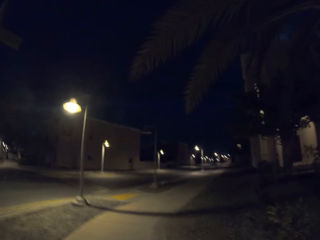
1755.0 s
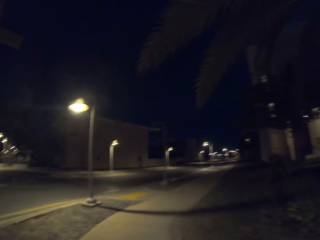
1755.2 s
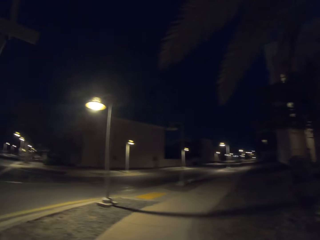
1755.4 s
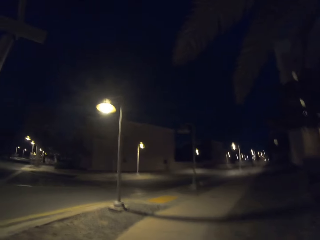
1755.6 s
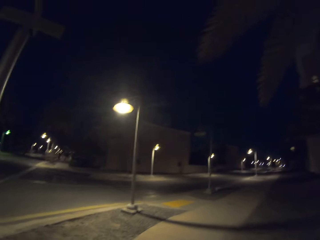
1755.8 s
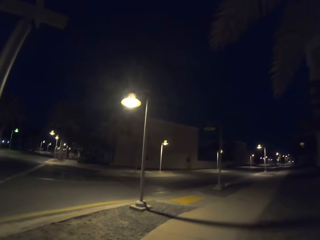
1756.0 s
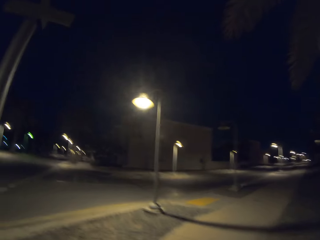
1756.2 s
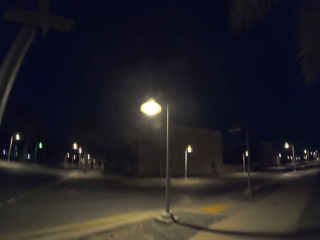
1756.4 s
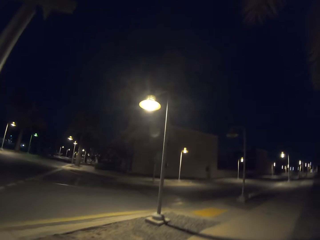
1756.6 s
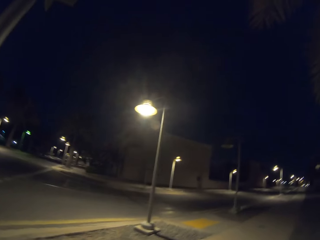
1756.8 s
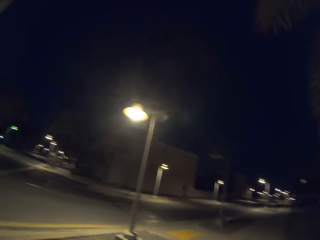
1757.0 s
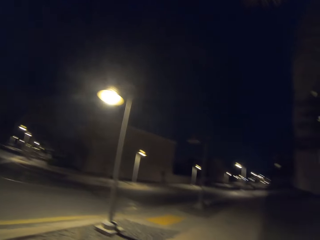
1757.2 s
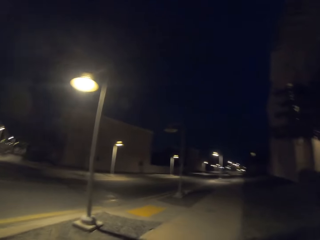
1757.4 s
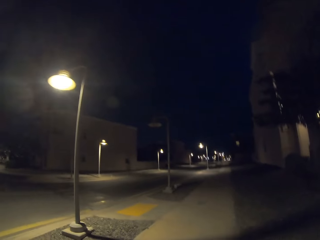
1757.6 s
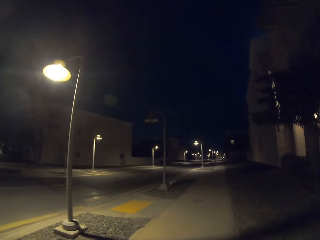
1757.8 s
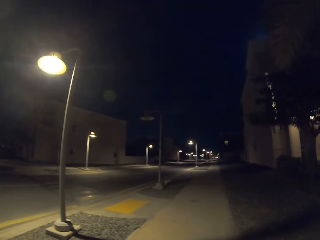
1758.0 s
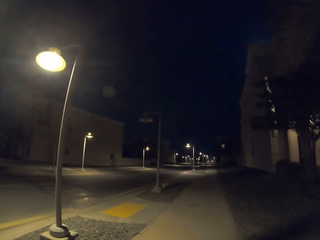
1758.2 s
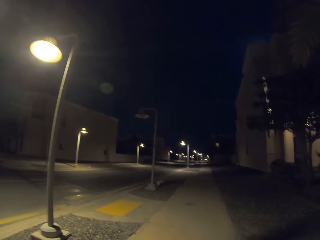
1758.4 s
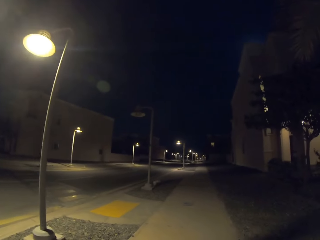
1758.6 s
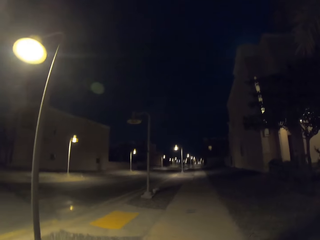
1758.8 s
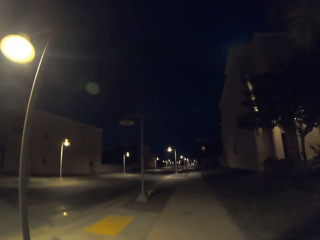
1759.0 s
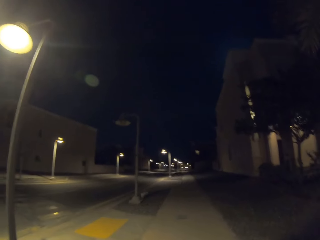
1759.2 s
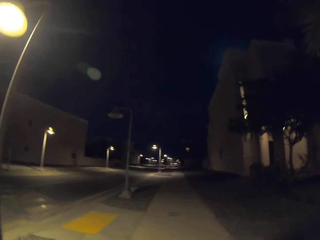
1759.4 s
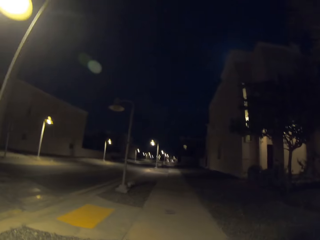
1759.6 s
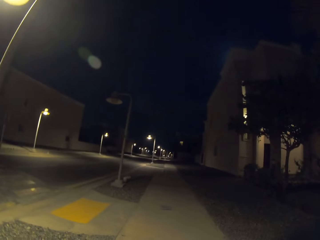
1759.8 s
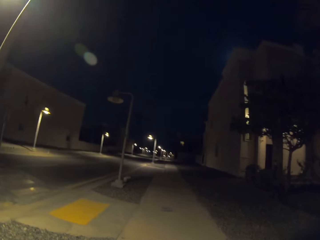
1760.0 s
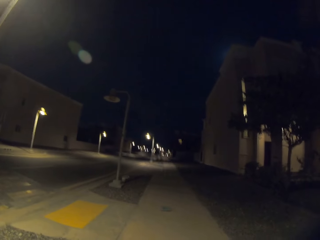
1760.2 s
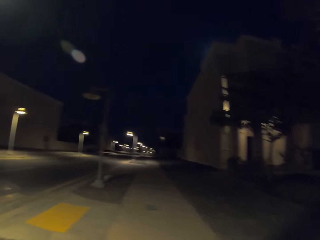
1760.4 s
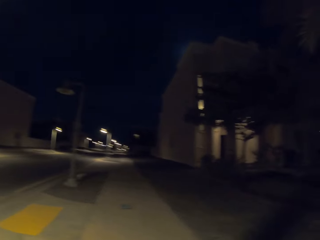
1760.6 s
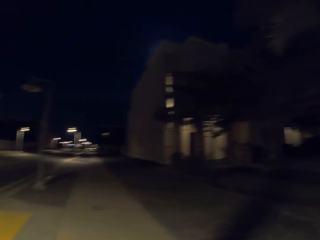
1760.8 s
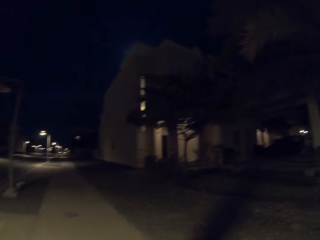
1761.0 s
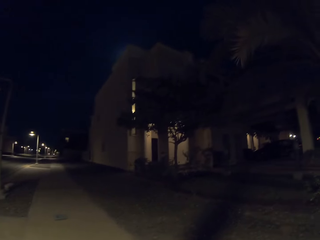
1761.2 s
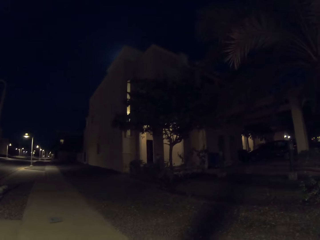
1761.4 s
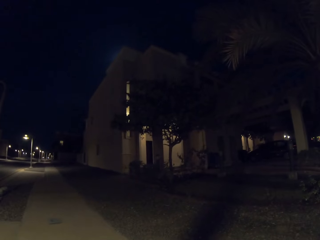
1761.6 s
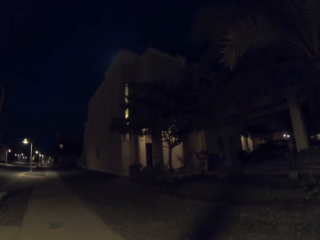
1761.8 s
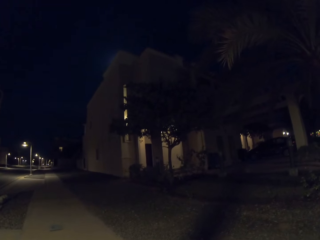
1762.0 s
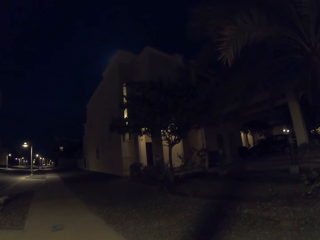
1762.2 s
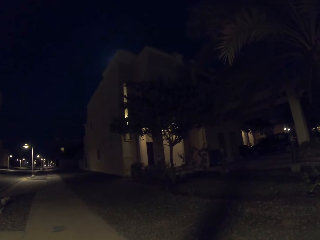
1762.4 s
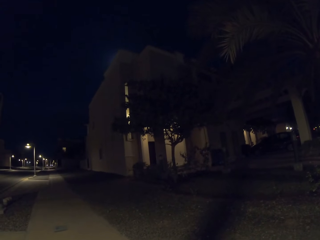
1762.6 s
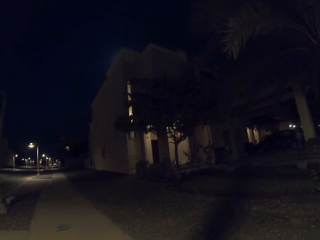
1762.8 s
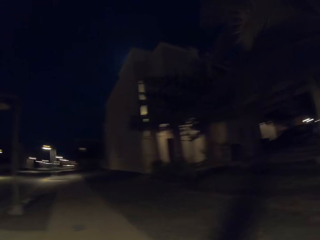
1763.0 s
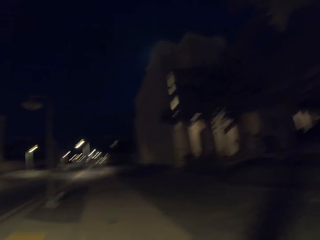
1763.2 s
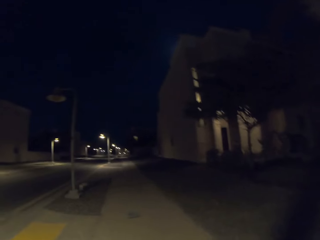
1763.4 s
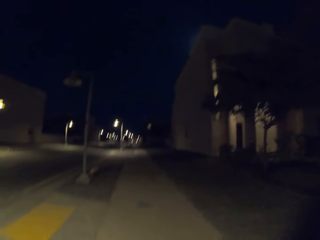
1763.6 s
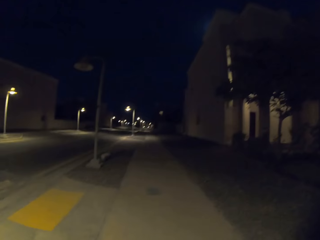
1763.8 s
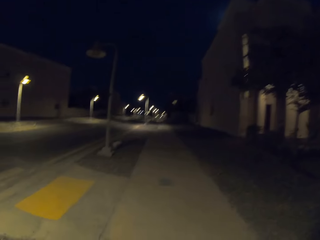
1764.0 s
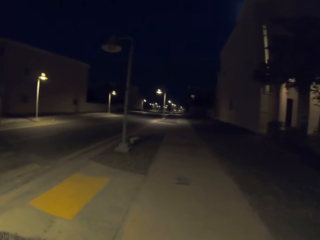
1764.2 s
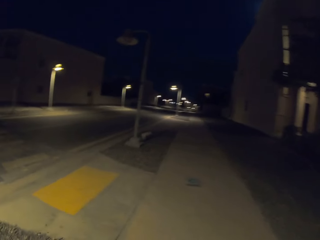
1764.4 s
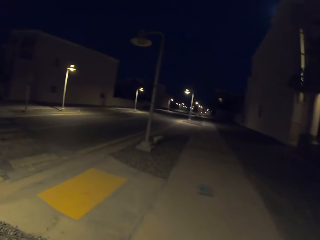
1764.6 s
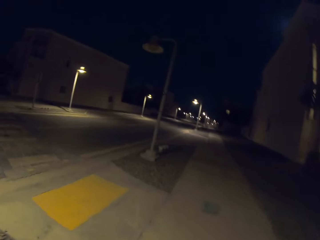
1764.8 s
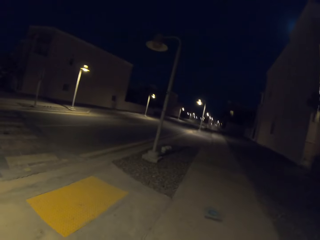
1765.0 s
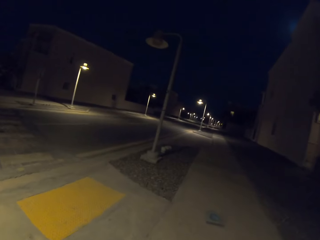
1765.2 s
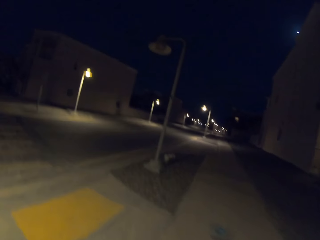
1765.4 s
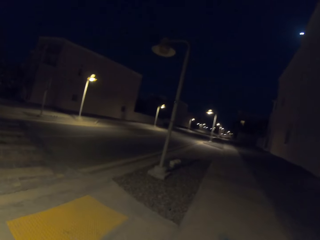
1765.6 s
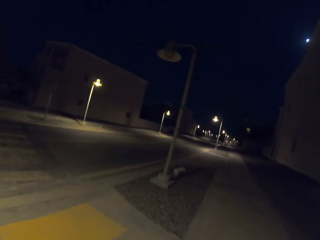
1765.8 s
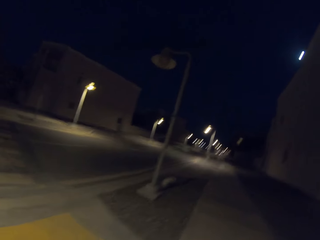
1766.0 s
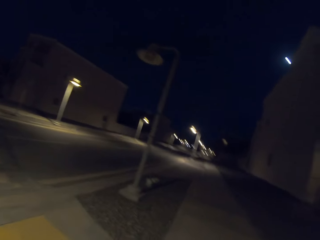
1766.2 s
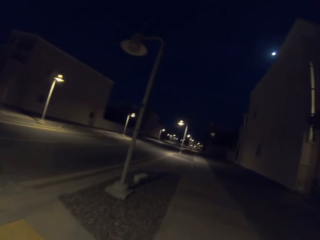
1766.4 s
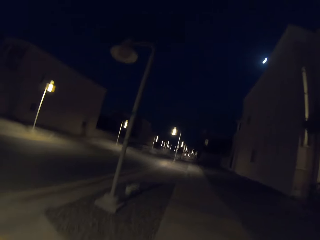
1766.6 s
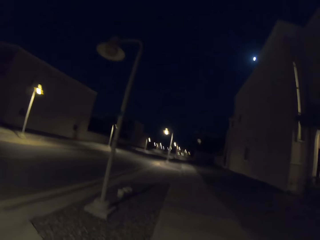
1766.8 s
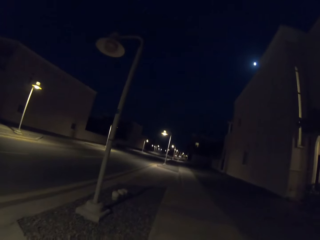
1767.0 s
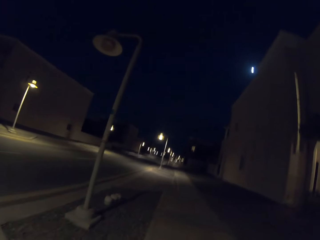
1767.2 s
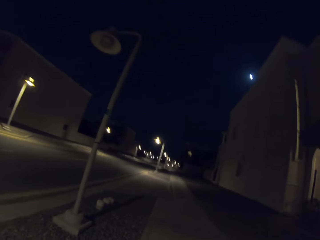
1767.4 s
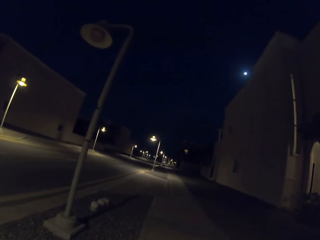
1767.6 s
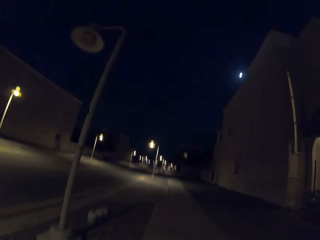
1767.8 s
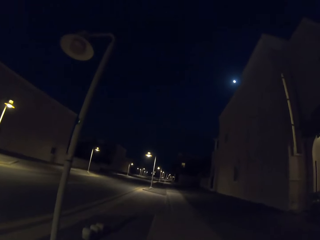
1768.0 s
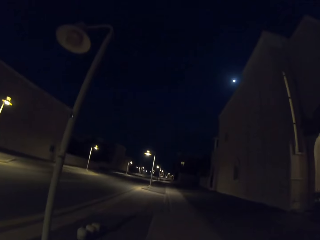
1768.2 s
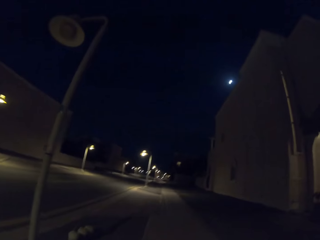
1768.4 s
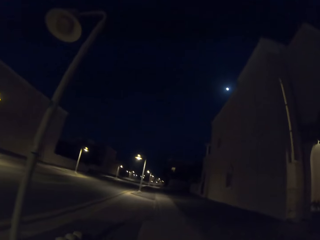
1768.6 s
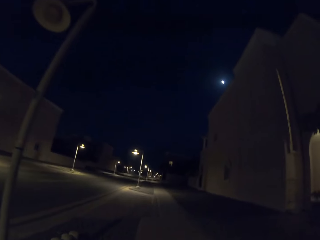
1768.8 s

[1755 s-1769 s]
The camera wearer stops. They walk along the sidewalk.

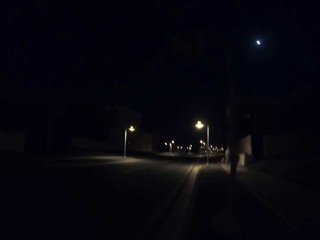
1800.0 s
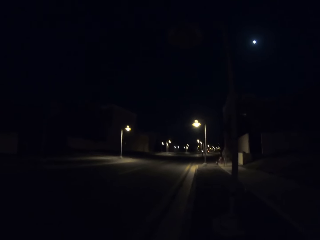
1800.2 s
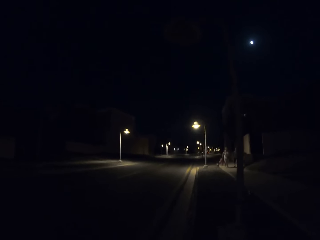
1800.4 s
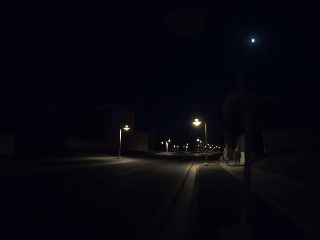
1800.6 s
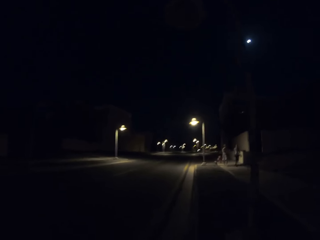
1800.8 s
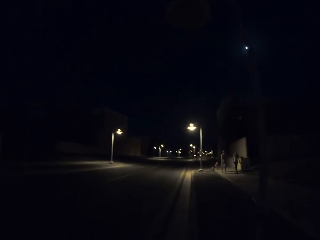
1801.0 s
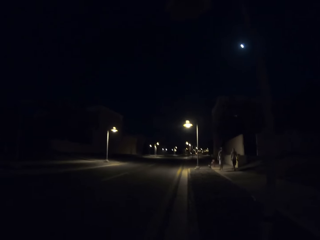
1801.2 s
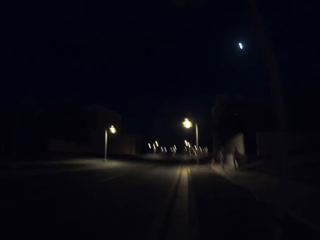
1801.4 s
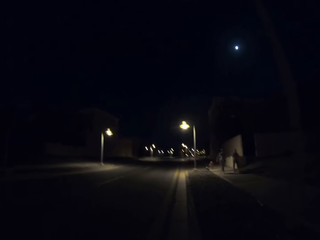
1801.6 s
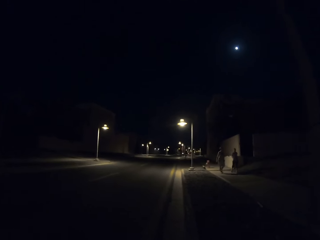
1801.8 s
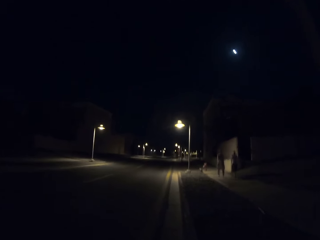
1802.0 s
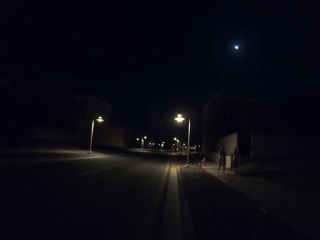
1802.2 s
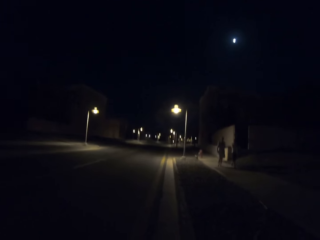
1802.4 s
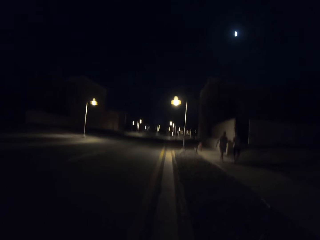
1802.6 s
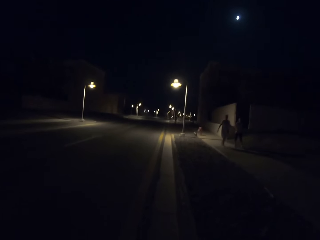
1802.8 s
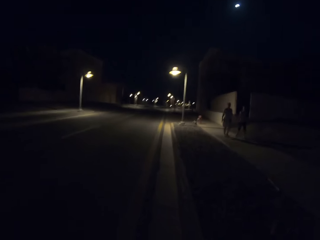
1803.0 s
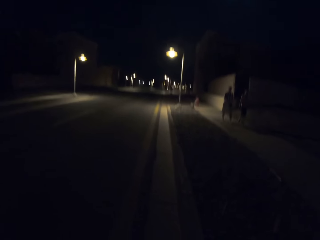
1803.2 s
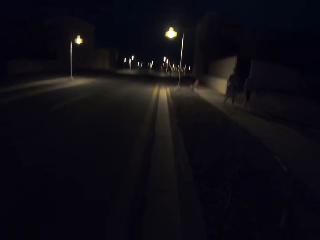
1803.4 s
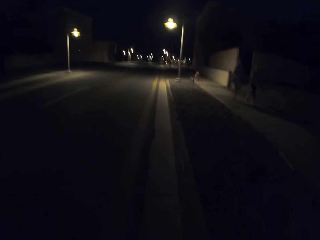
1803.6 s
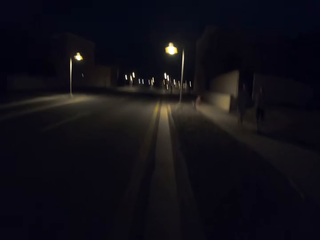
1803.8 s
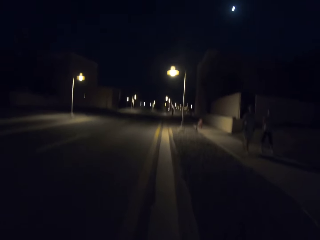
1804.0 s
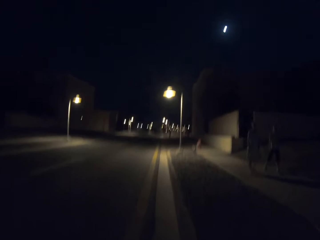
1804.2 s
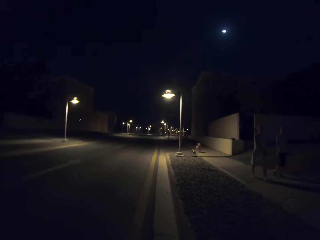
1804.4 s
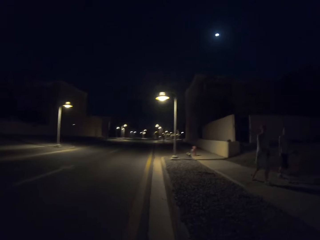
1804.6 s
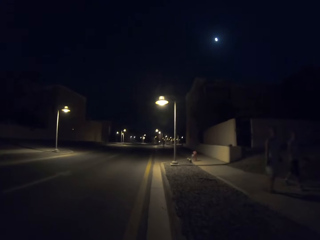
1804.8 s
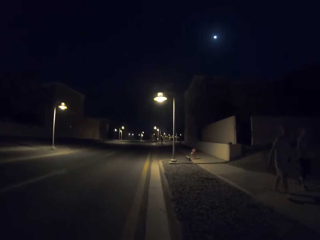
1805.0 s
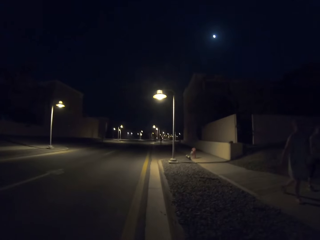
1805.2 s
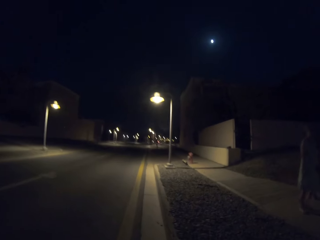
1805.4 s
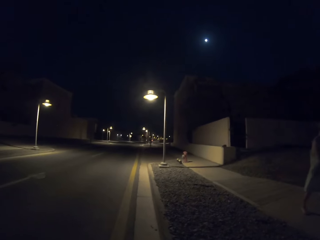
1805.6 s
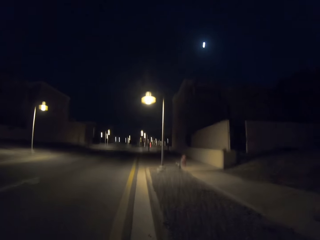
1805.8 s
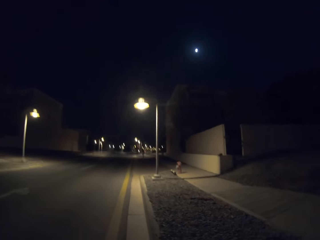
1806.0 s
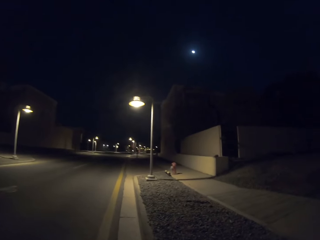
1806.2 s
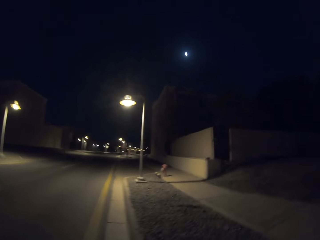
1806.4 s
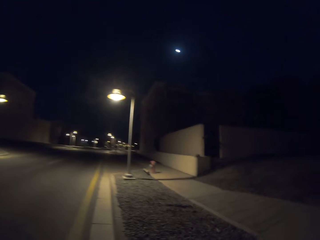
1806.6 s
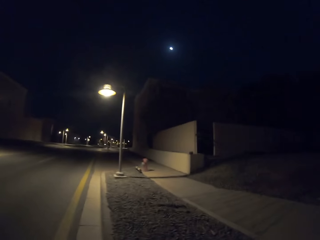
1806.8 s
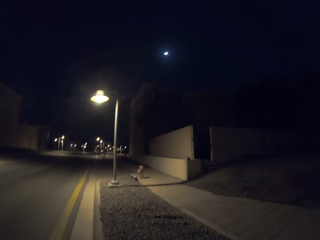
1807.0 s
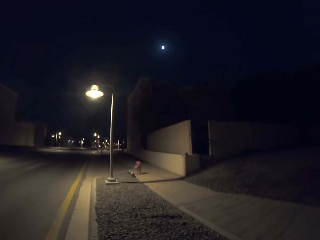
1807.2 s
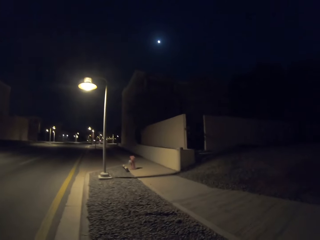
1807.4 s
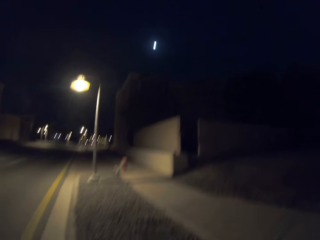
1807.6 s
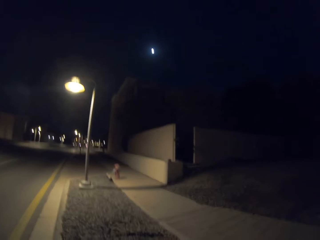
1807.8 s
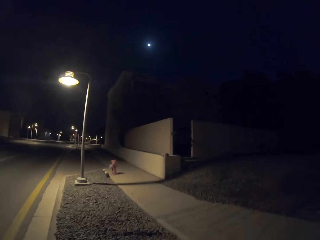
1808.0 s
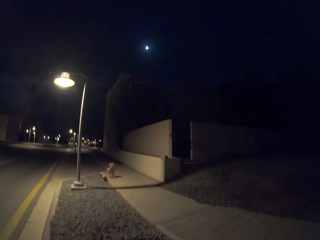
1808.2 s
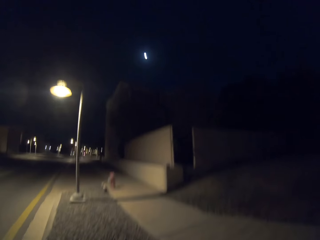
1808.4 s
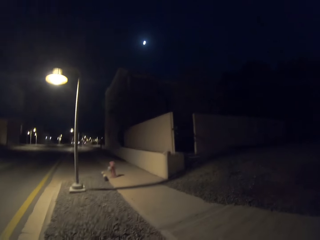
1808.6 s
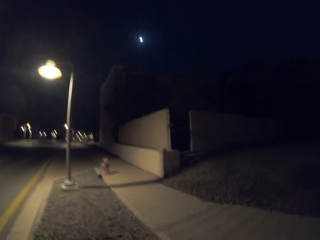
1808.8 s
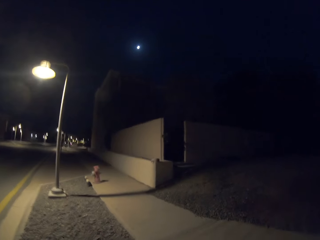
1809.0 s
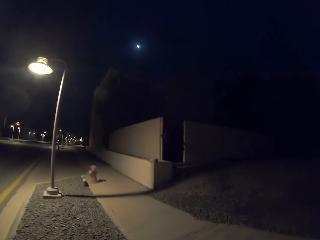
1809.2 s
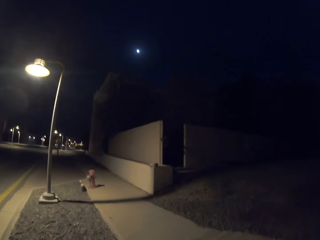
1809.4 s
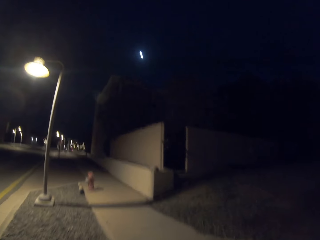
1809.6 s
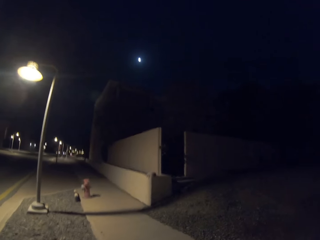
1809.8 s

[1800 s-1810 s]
The camera wearer walks on the road. They walk past pedestrians. They walk back to the sidewalk.
